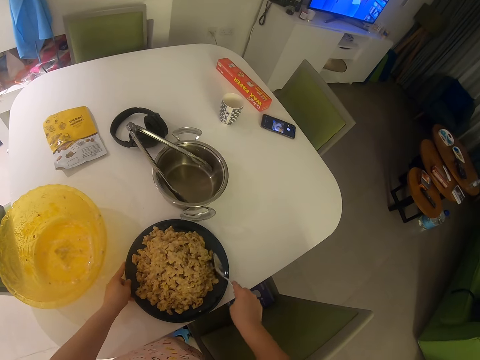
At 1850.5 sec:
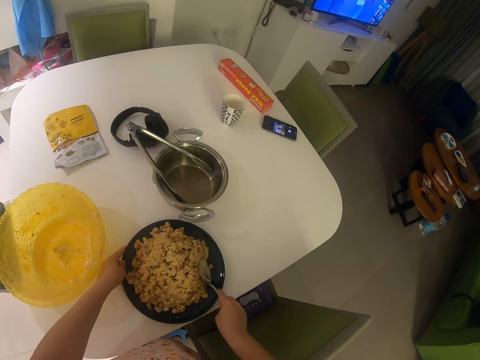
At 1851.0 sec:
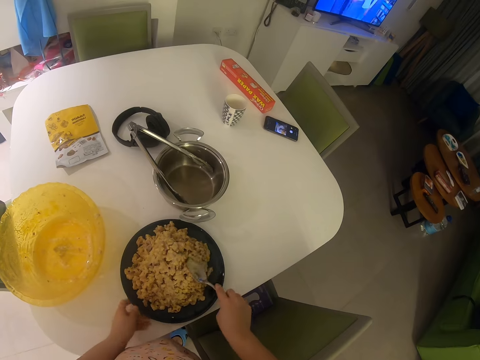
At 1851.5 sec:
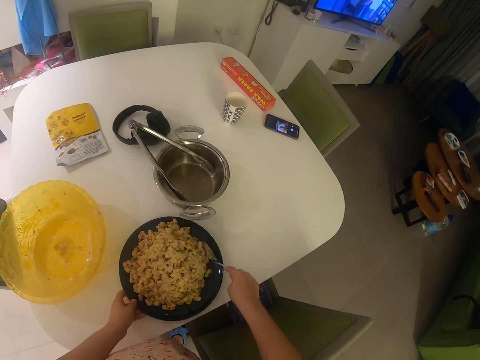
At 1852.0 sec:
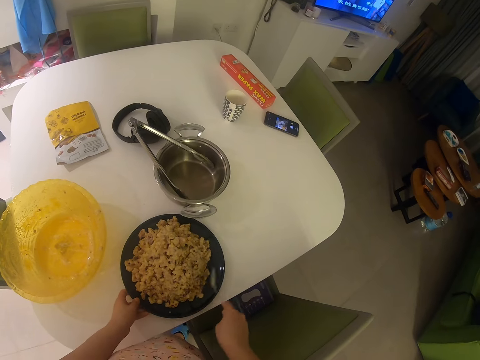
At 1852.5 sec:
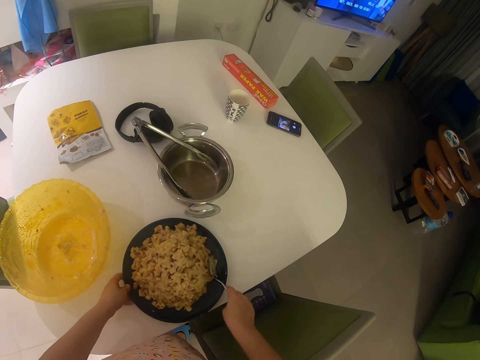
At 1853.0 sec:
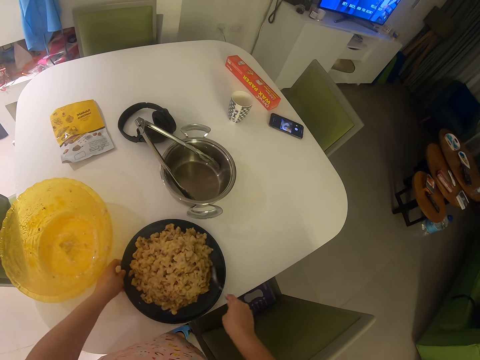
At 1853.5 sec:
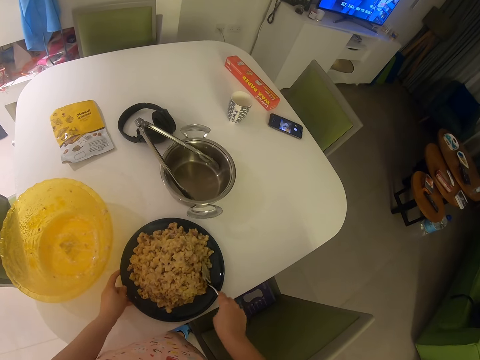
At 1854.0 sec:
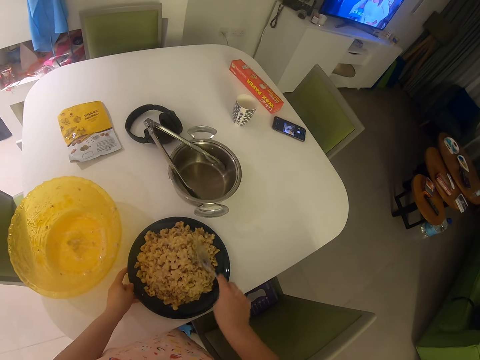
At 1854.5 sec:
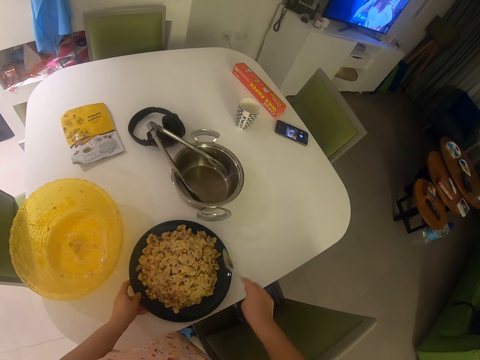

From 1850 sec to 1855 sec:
The camera wearer moves something with the spoon.

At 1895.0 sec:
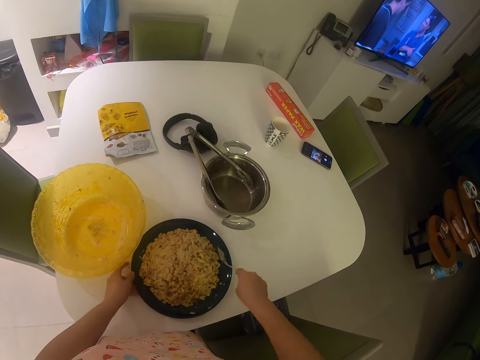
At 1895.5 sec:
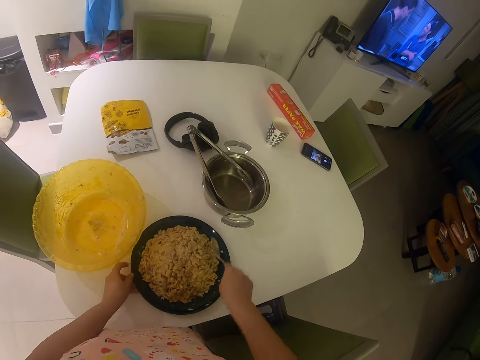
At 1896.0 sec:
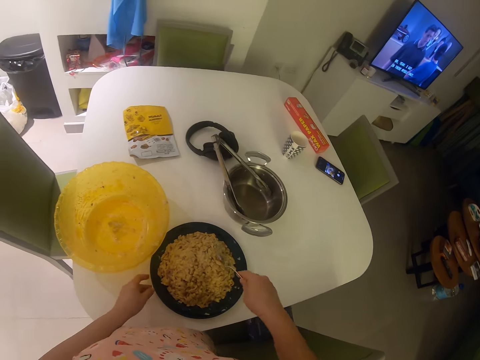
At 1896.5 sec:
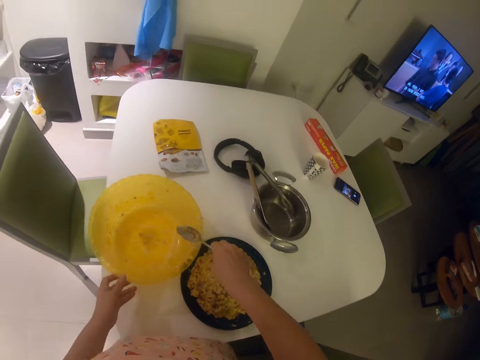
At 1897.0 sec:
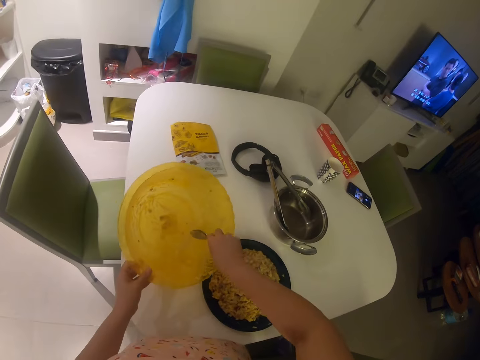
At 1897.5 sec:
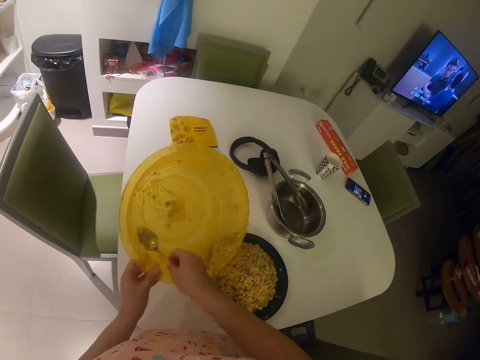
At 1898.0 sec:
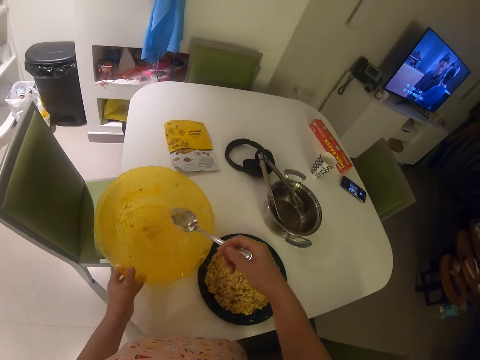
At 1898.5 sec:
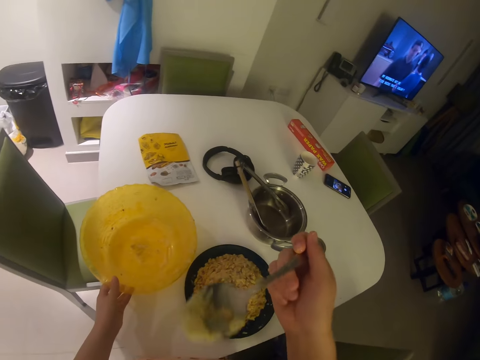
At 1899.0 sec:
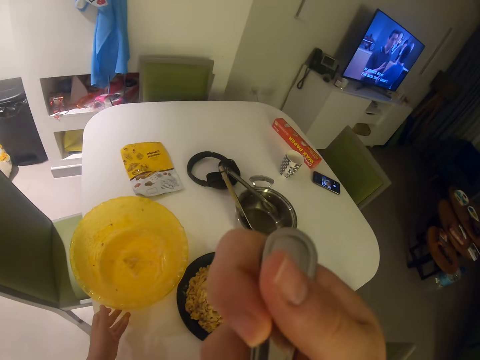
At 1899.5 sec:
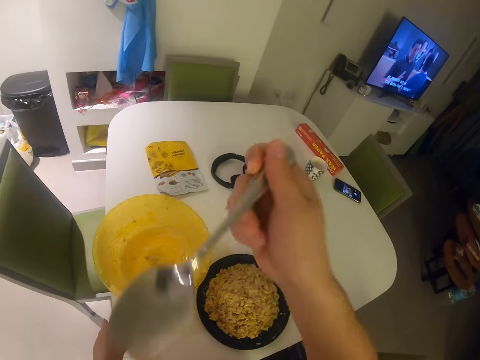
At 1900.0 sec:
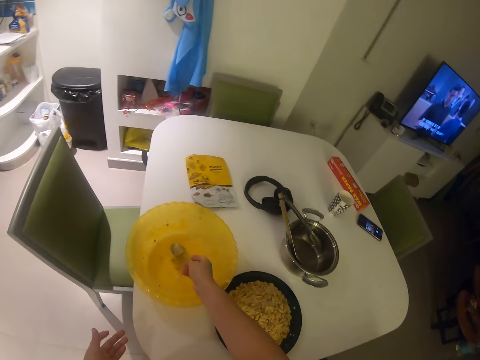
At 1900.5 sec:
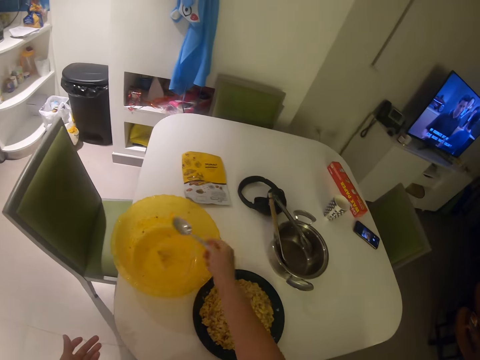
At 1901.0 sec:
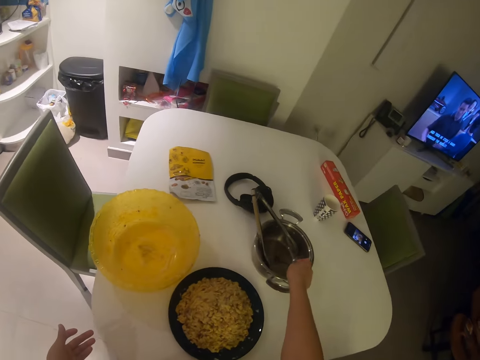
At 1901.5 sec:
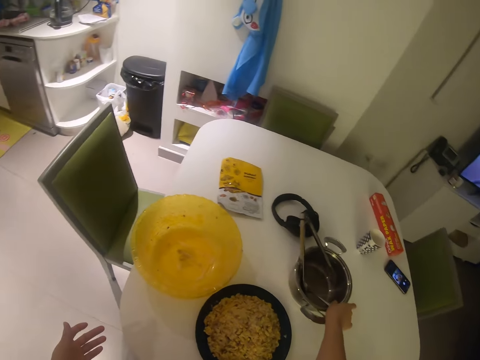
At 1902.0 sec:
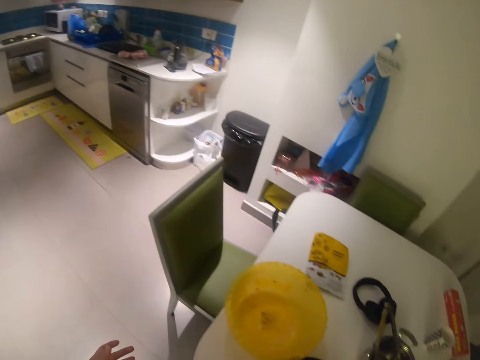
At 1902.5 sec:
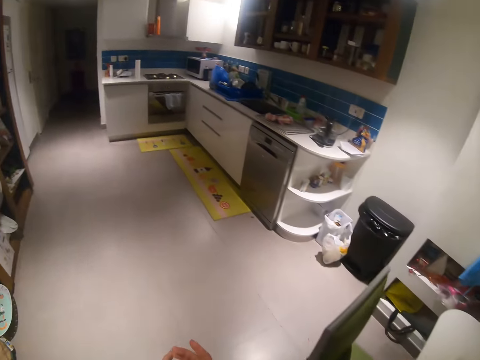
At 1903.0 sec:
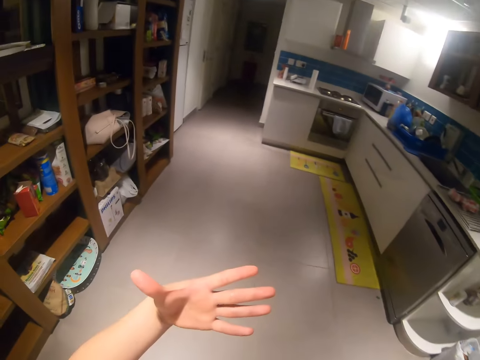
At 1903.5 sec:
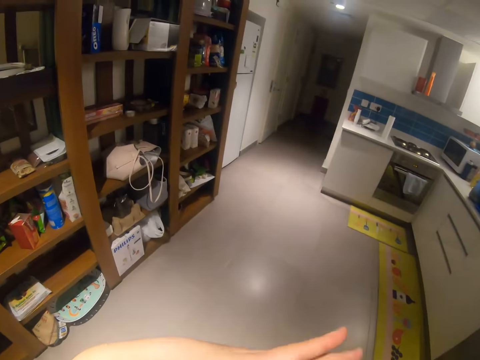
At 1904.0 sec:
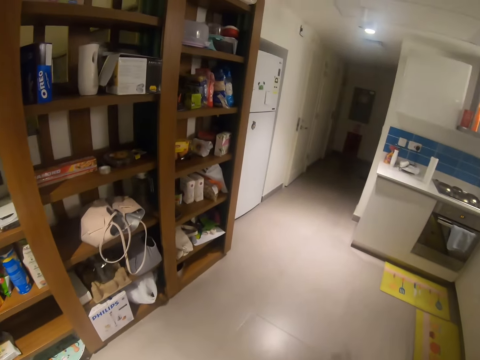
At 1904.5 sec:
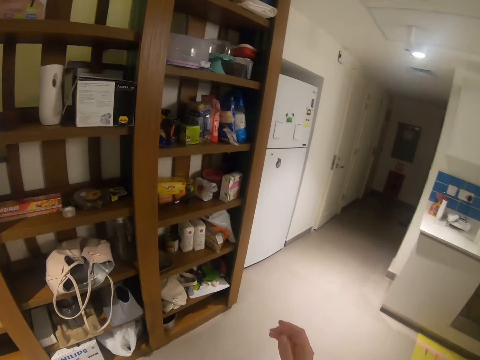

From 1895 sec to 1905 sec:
The camera wearer picks up the bowl. He scrapes the bowl of mashed oats with a spoon with his right hand. He picks something with the spoon. He puts the mashed oats into his mouth with his right hand. He puts the bowl on the table. He puts the spoon in the bowl. He lifts the spoon. He puts the spoon in the pot. He drops the spoon in the plate with his right hand. He steps forward.

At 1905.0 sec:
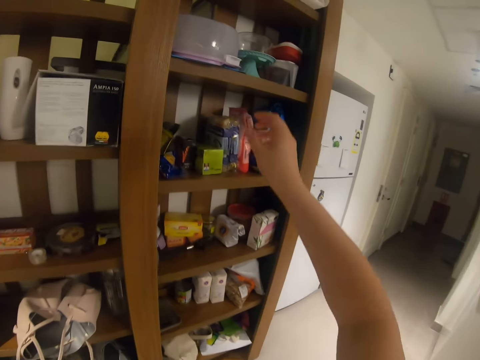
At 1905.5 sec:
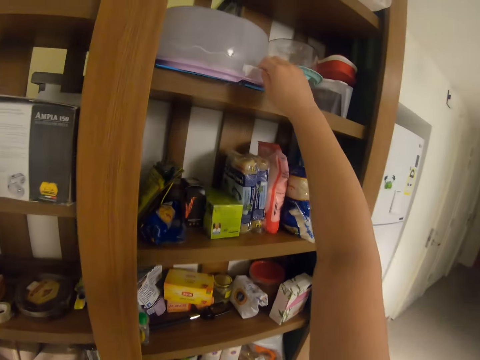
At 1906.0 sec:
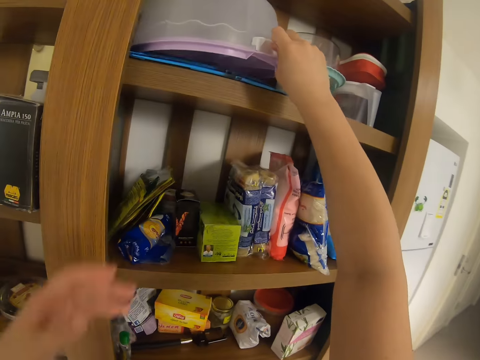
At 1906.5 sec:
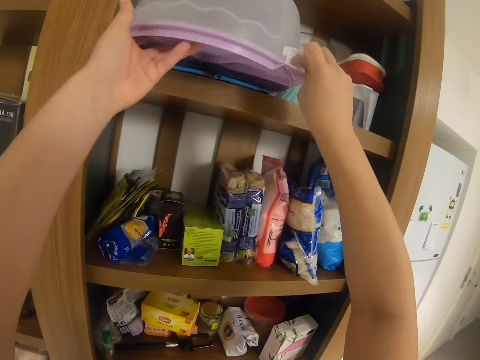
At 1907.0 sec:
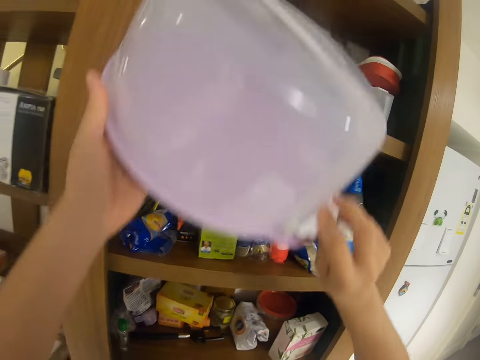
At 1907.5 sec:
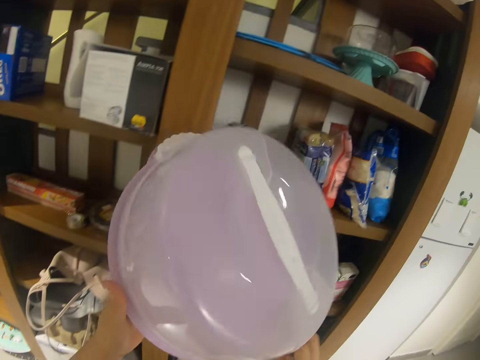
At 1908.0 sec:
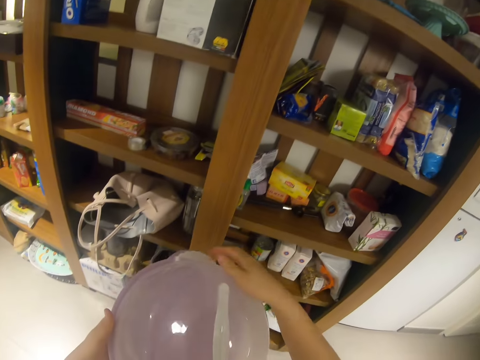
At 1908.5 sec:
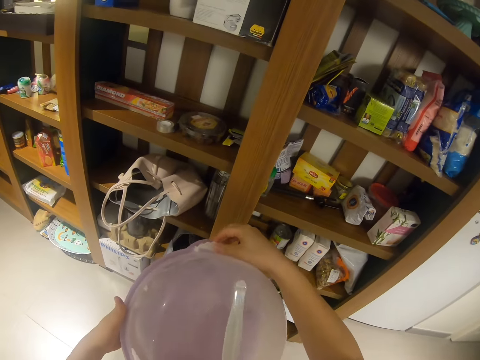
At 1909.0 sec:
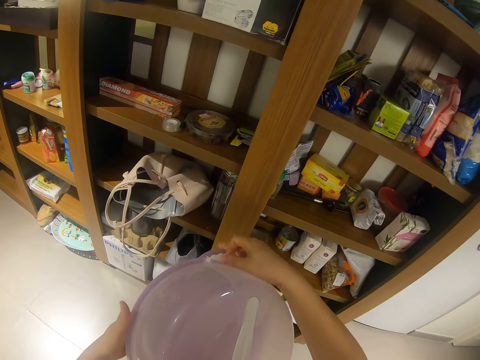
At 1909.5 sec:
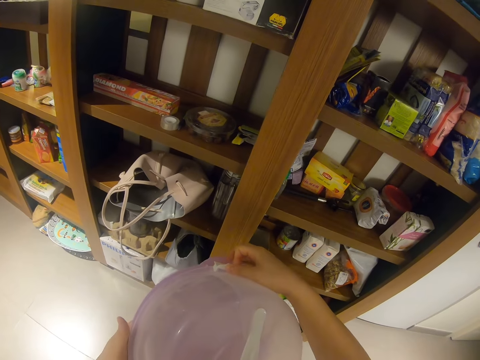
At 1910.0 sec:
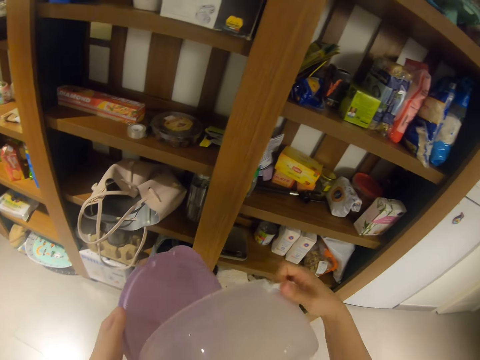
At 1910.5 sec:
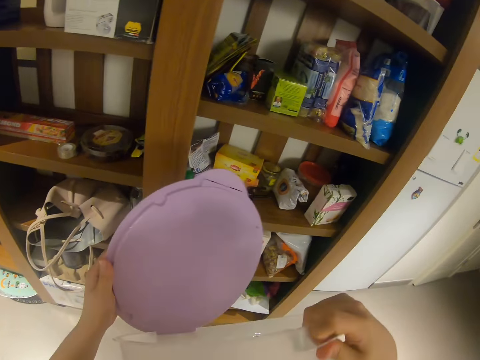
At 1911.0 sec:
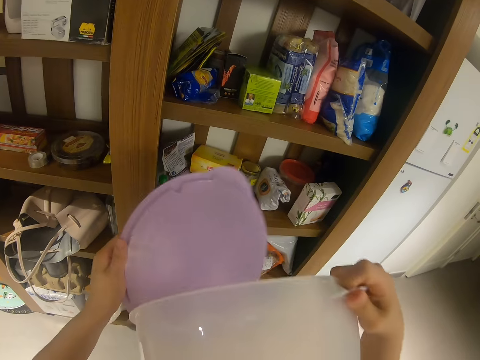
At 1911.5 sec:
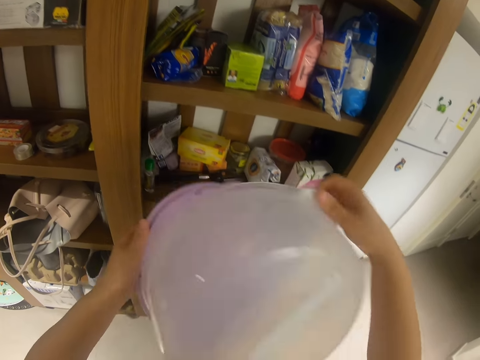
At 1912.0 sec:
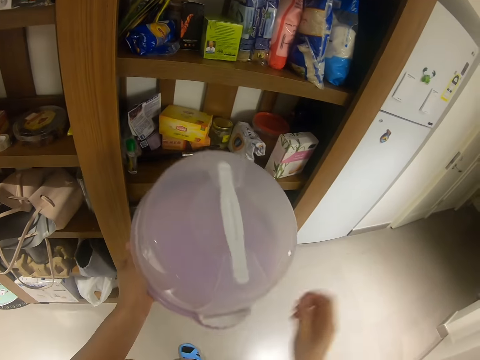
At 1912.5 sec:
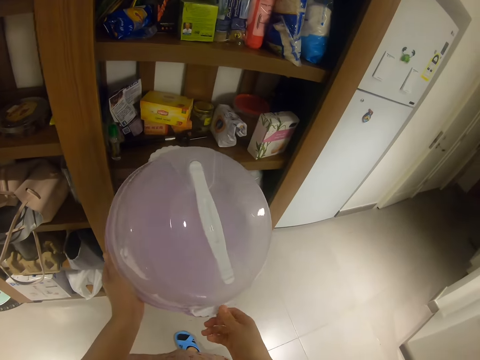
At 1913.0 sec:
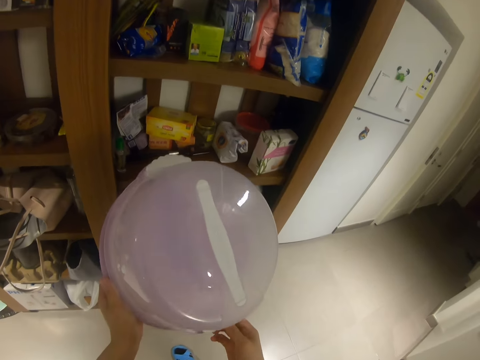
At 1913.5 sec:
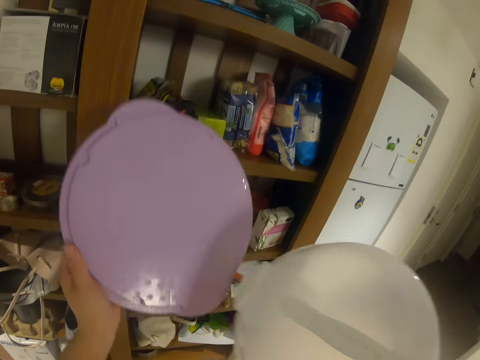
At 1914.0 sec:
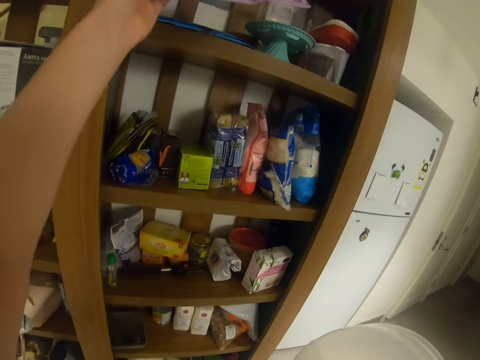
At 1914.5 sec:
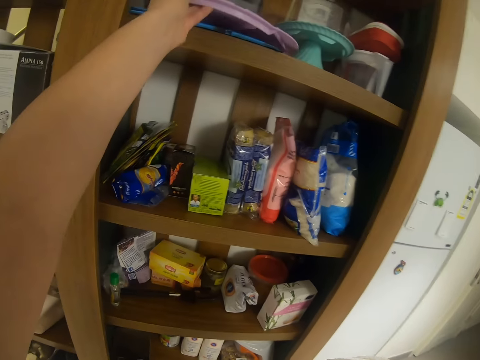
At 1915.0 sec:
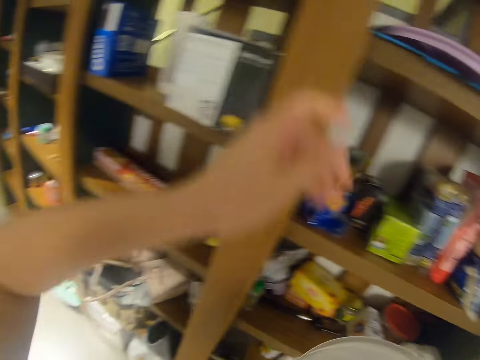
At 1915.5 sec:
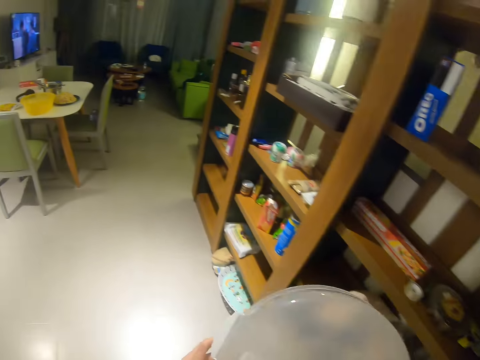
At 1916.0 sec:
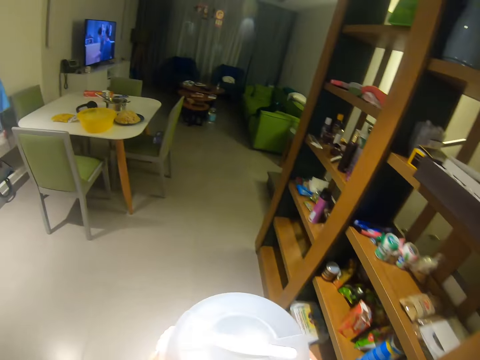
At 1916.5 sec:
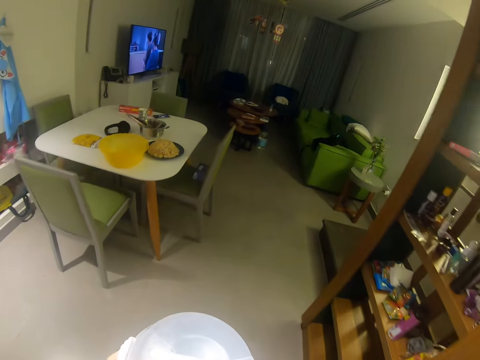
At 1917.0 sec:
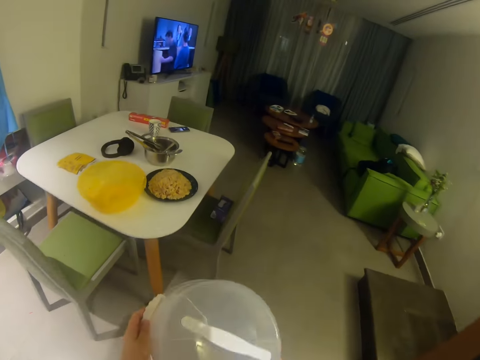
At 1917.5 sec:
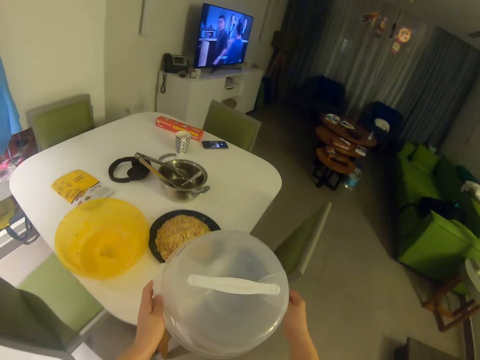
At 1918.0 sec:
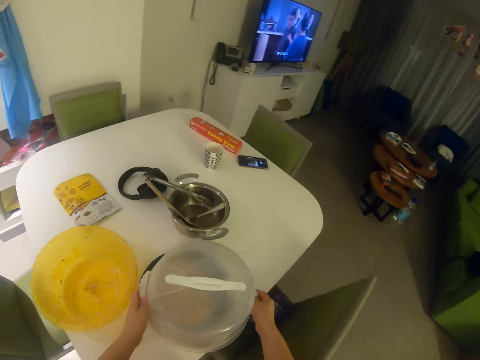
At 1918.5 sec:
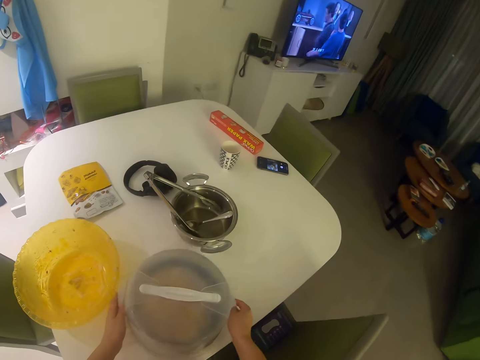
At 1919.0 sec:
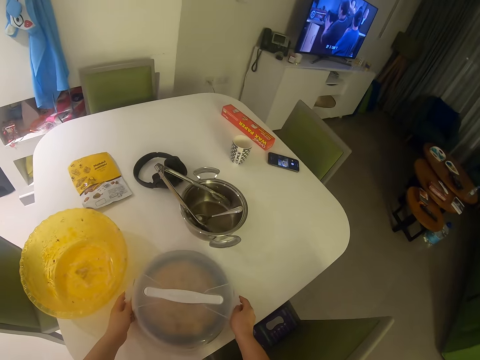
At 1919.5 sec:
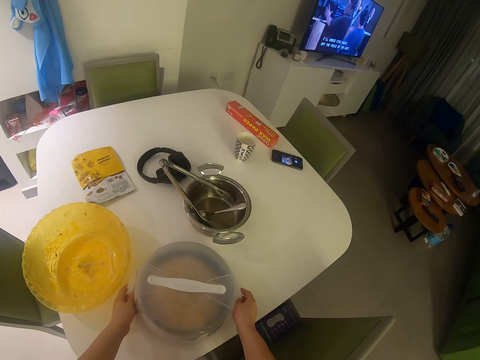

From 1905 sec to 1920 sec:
The camera wearer picks up a plastic bowl or dish on the shelf. They pass the dish to the left hand. They remove the lid from the bowl. They drop the lid on the shelf. They hold the dish. They walk with the bowl towards the dining table. They cover the pasta with the bowl.
